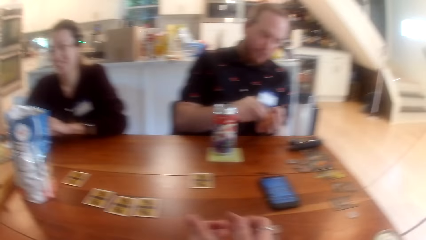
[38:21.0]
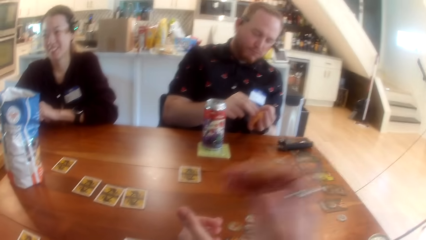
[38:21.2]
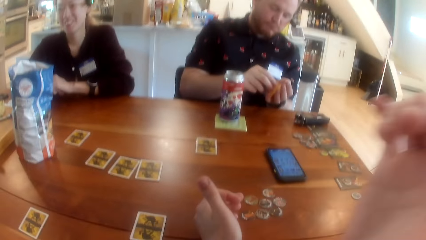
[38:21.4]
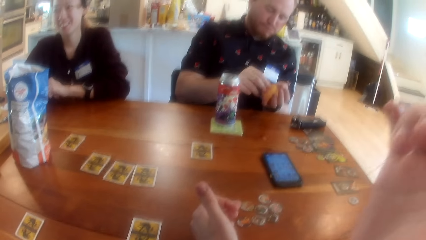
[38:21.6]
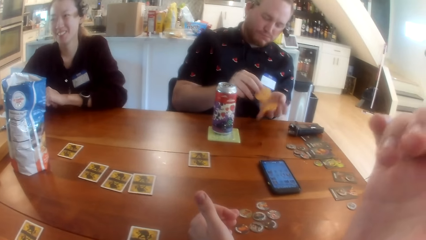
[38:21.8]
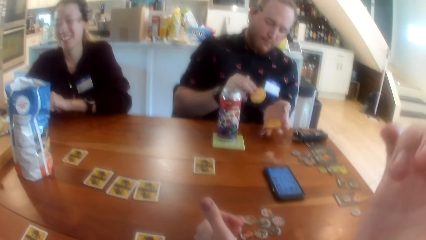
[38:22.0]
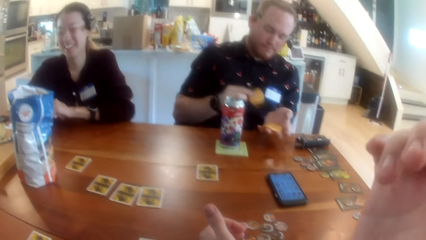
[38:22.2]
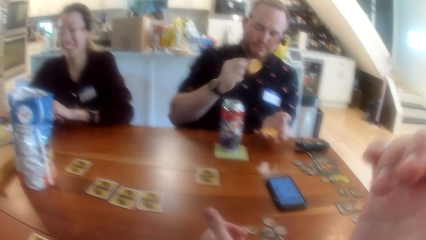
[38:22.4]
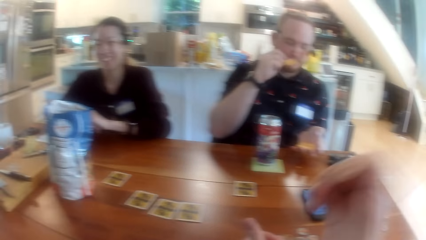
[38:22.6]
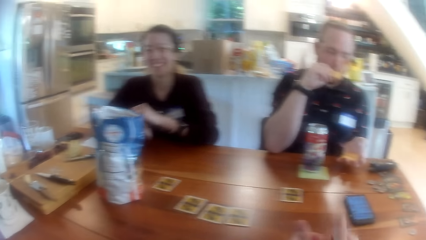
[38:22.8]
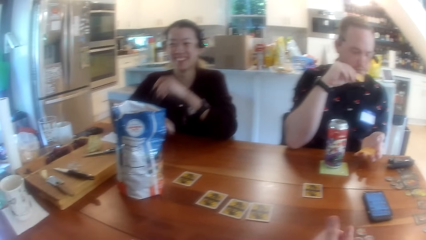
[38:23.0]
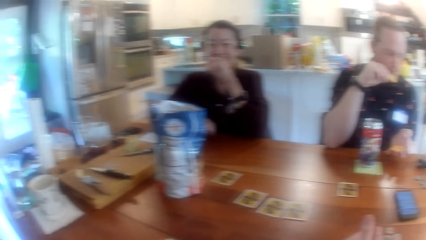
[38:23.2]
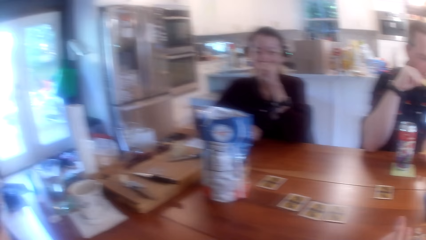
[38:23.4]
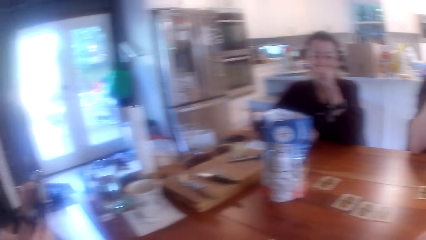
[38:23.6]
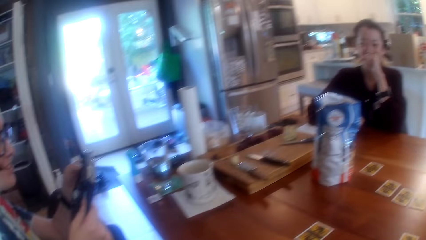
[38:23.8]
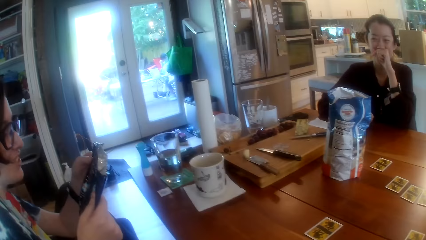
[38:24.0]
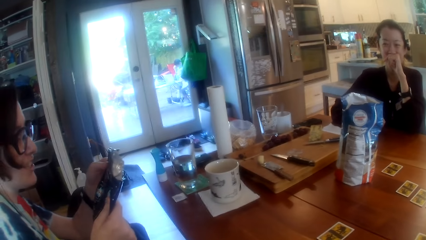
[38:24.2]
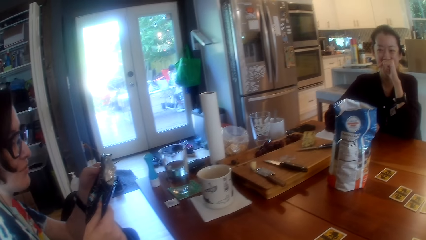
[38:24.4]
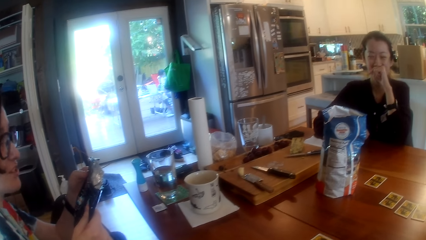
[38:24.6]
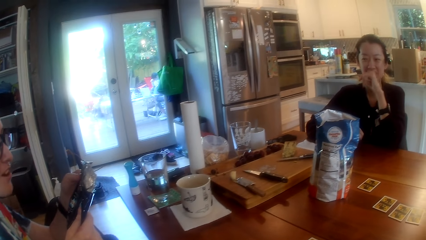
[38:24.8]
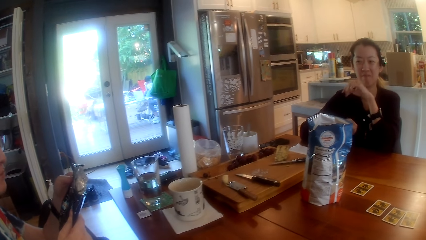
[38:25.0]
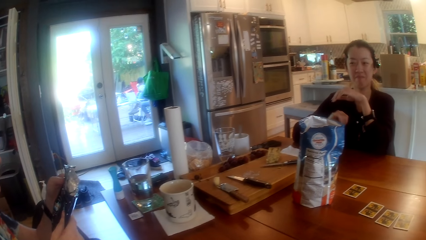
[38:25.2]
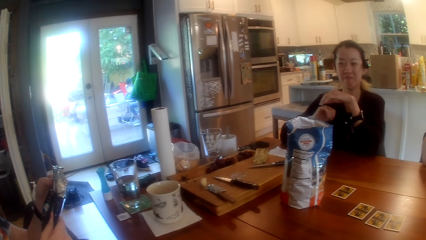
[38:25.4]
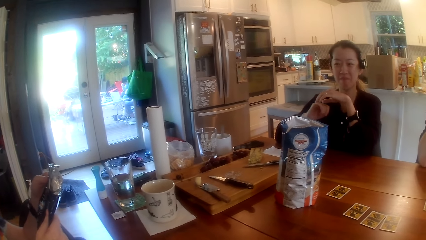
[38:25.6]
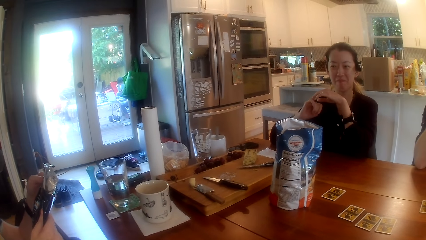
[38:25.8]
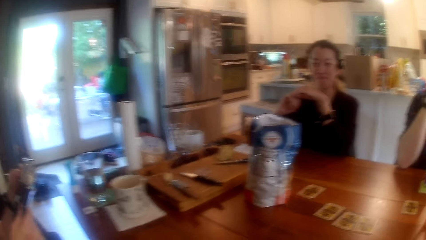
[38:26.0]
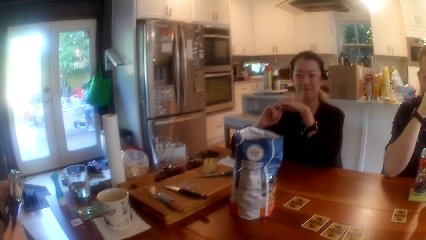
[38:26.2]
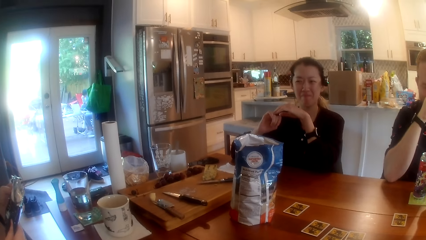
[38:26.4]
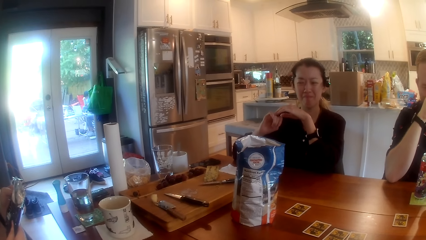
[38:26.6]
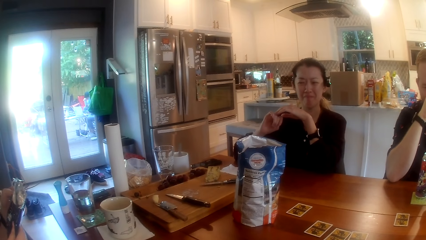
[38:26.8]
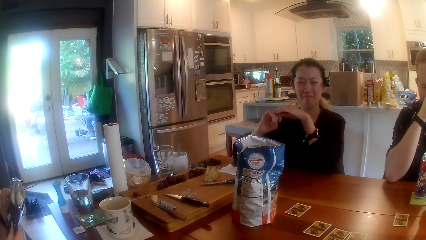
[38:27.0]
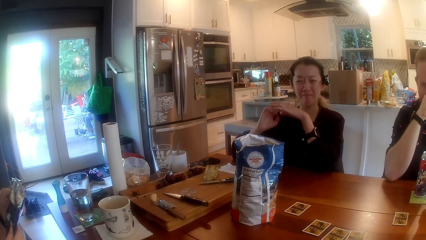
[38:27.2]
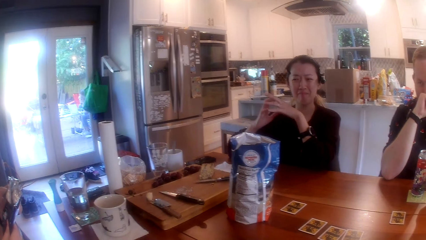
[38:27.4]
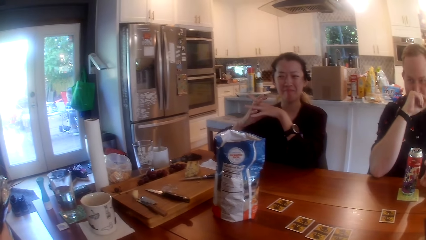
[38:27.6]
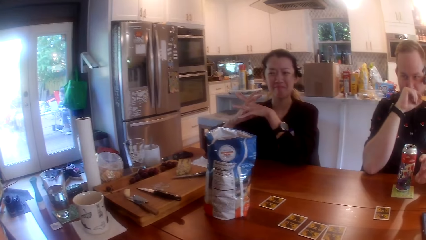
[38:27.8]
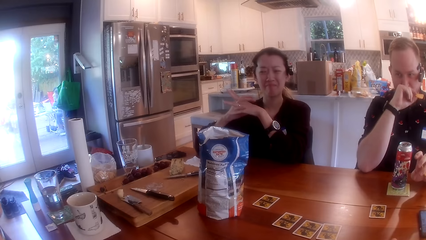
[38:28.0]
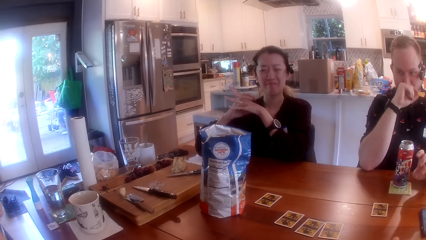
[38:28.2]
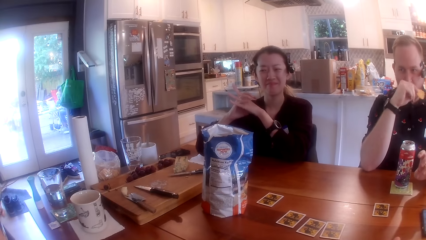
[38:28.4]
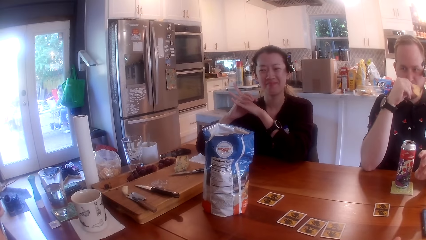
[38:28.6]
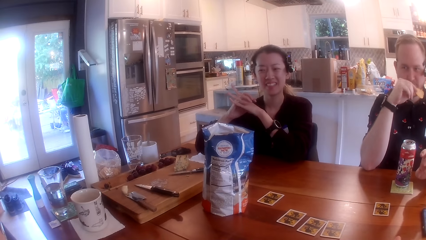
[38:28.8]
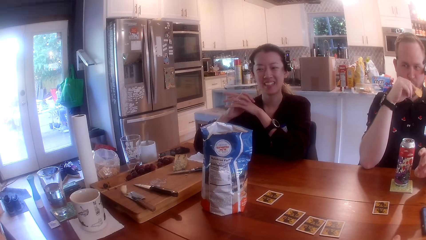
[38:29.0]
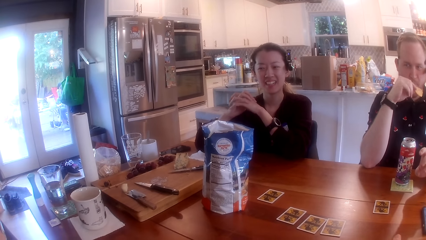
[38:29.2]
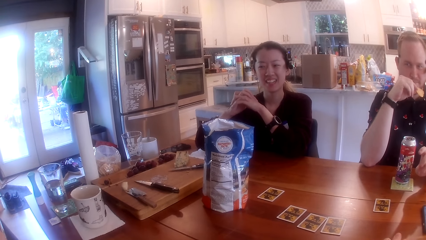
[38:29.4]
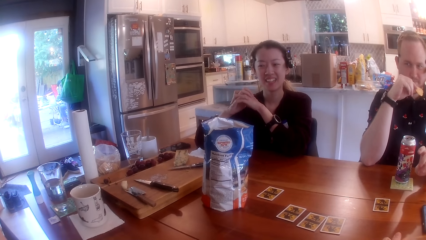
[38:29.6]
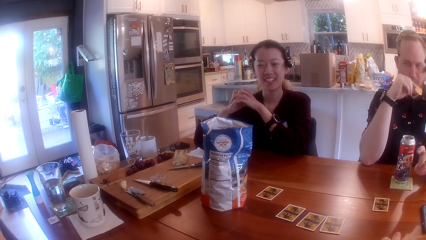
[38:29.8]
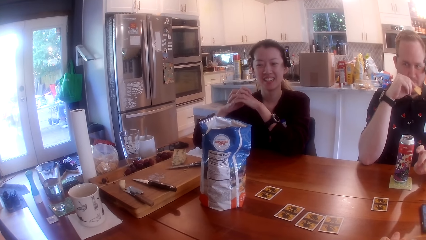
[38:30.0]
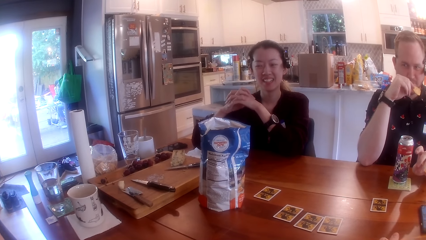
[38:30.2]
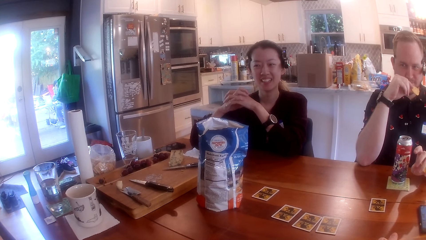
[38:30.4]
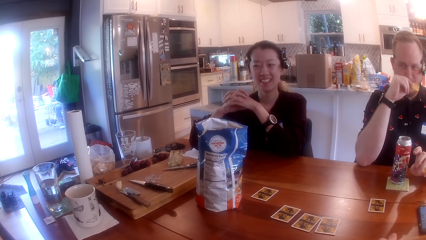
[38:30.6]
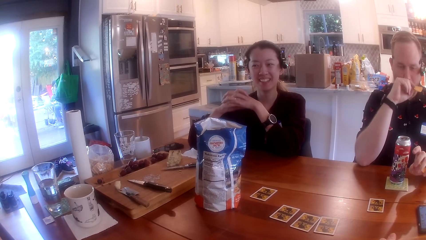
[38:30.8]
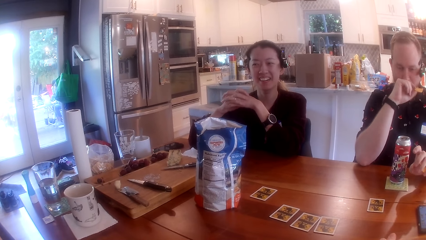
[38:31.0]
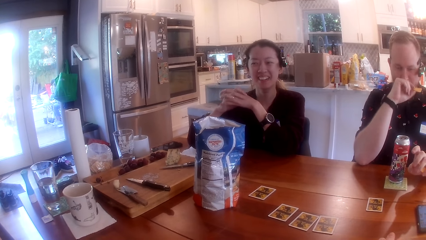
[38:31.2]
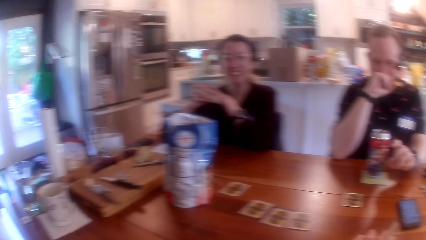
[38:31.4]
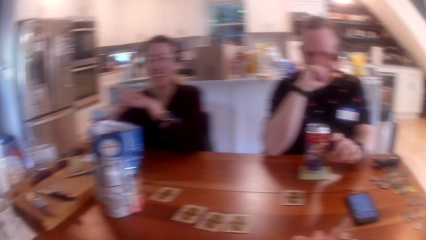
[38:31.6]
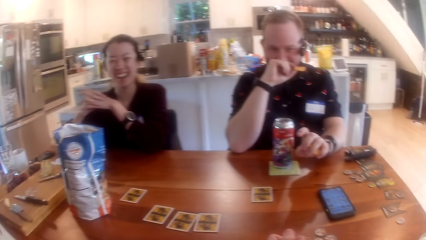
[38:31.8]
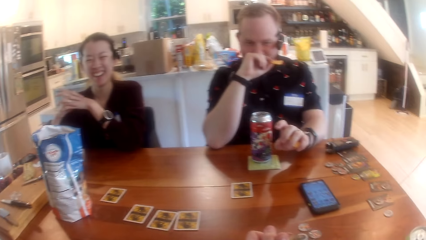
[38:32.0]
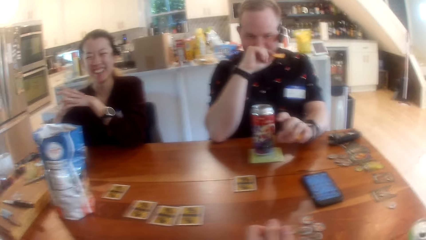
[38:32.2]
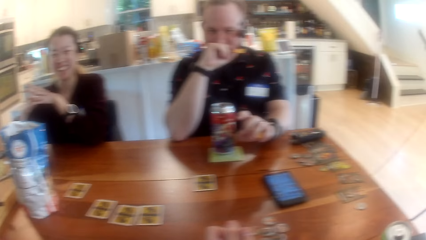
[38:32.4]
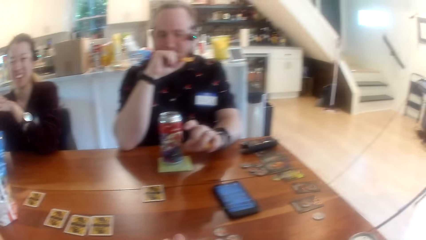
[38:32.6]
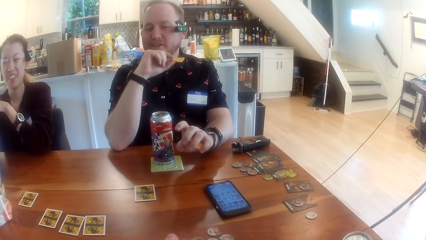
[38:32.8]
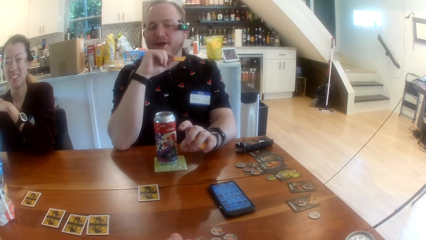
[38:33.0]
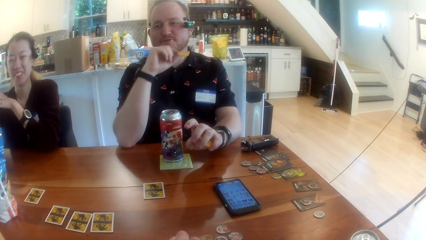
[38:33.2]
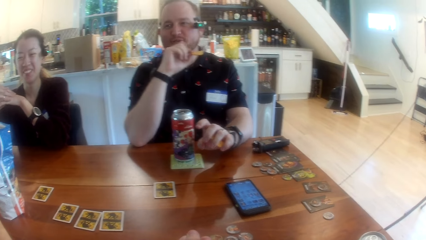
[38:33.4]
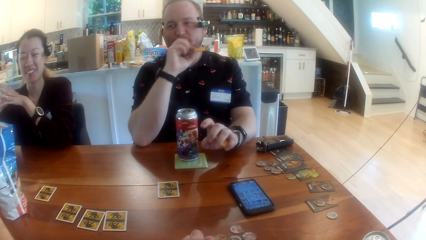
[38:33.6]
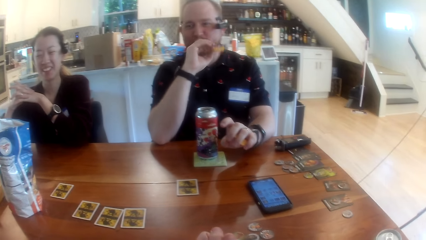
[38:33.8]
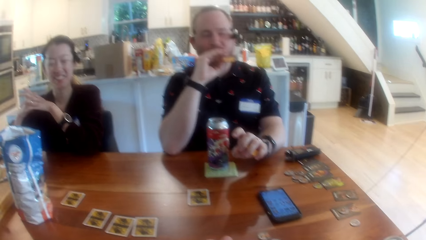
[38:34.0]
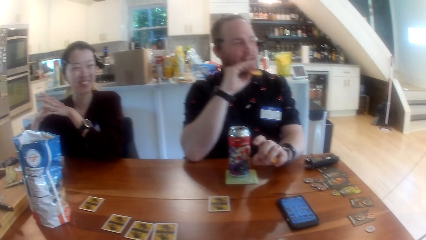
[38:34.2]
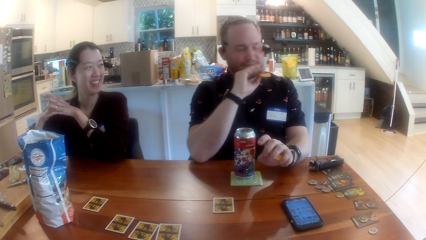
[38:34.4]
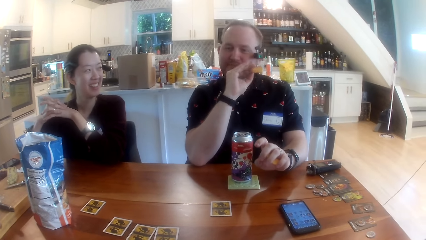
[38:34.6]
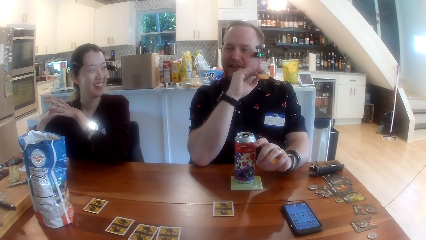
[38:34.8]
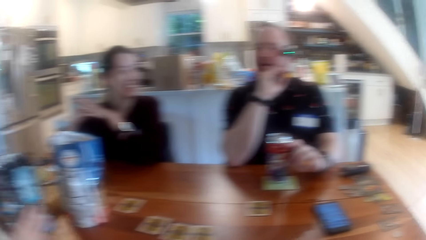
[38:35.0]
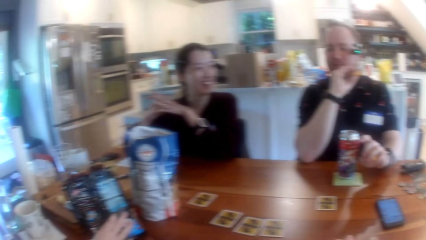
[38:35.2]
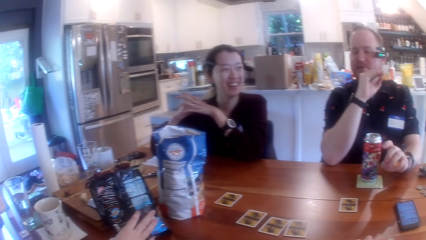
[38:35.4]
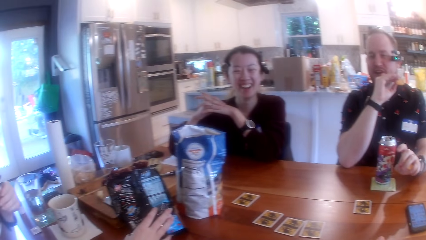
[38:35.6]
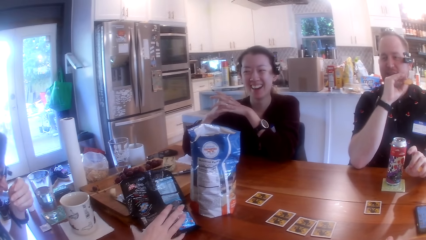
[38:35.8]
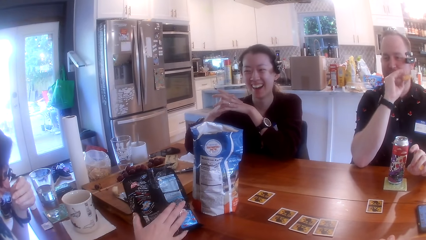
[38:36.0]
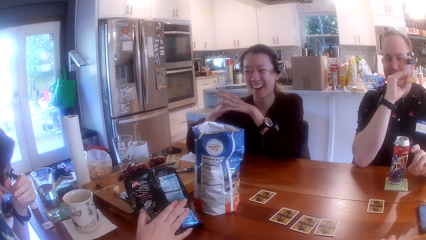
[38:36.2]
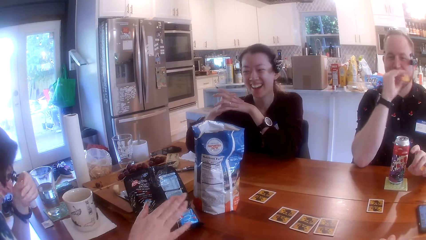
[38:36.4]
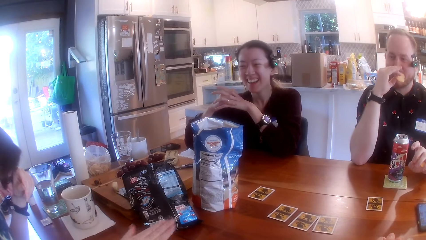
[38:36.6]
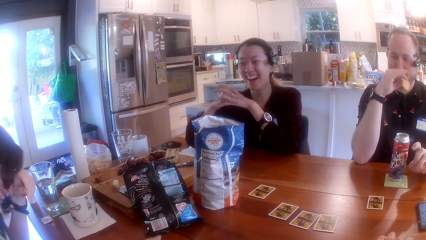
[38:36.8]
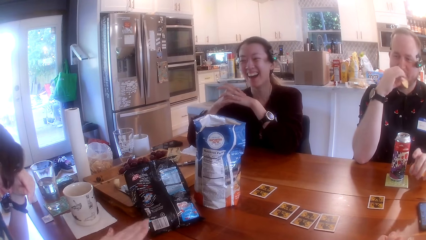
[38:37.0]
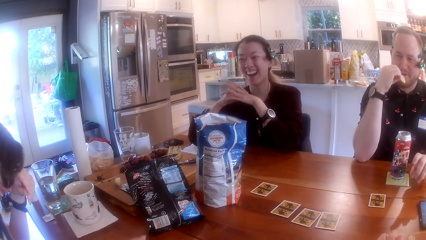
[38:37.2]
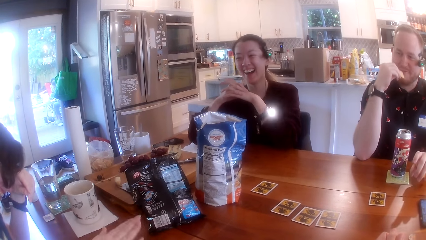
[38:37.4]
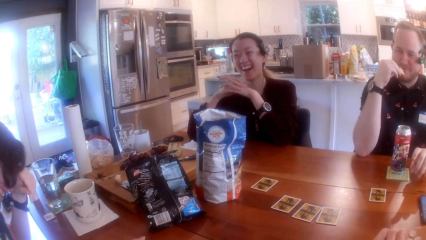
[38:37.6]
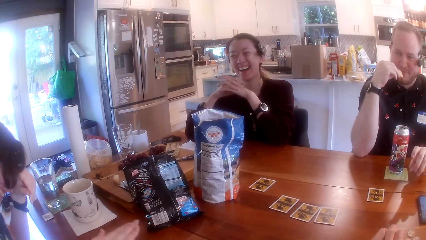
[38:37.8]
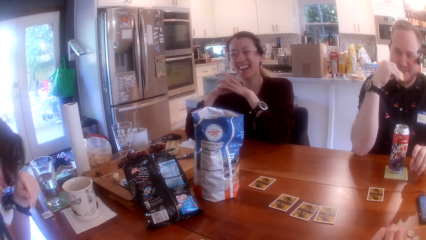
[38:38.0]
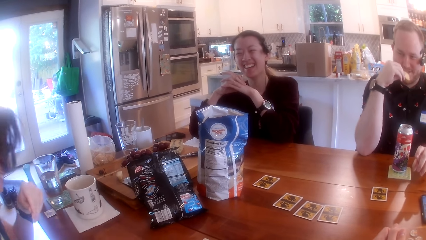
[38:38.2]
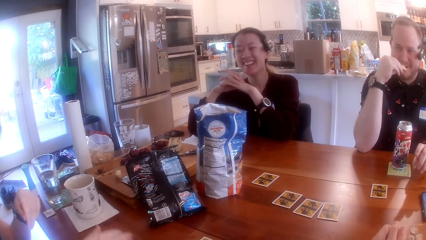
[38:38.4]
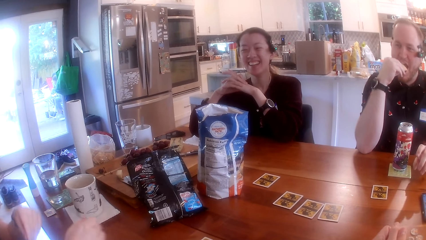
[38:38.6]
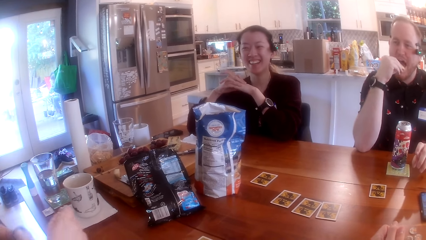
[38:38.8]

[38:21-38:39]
The camera wearer lifts the right hand. He touches his face with his right hand. The man picks chips from his left hand with his right hand. The camera wearer lowers the right hand. The man puts the chips in his mouth with his left hand. A woman covers her mouth with her left hand fist. The camera wearer interacts with the people at the table. He looks around. The man talks to the camera wearer. Another woman drops the chips bags on the table with her right hand. She taps her right hand on the table.
